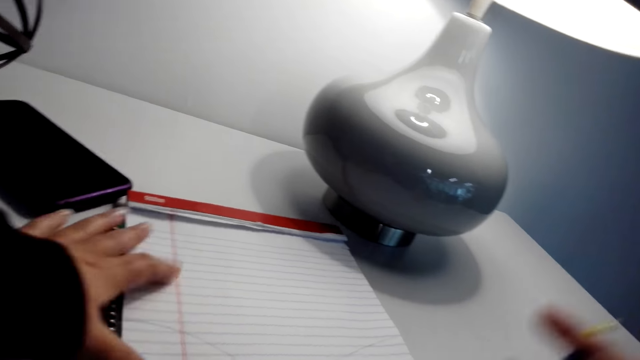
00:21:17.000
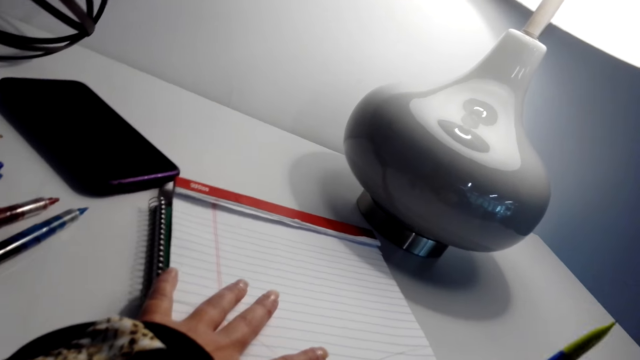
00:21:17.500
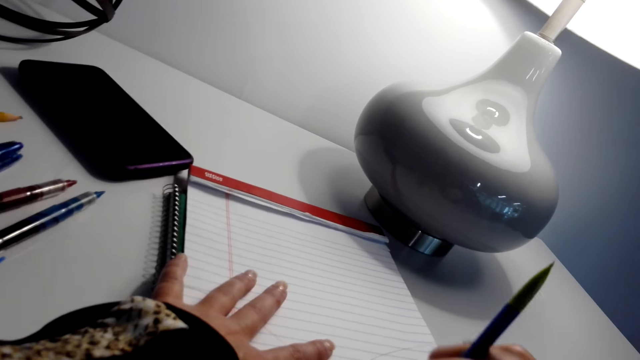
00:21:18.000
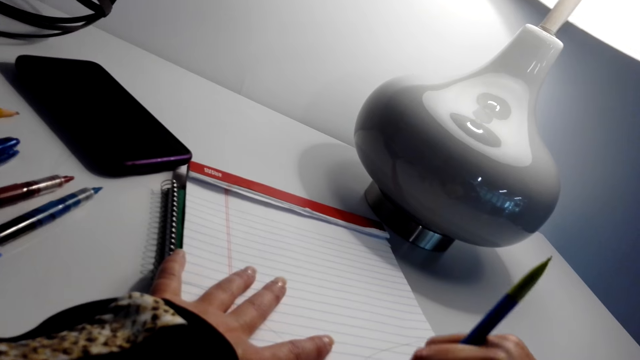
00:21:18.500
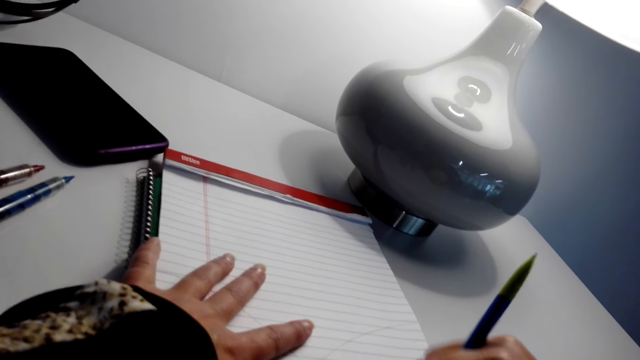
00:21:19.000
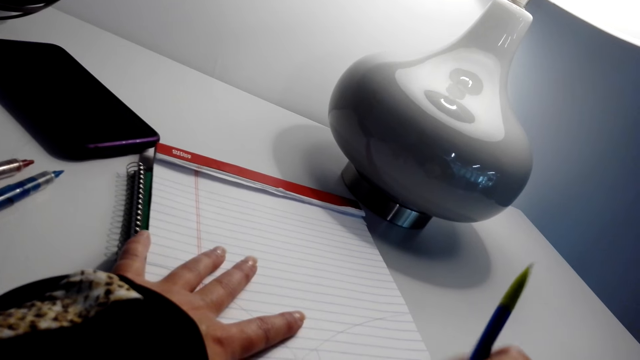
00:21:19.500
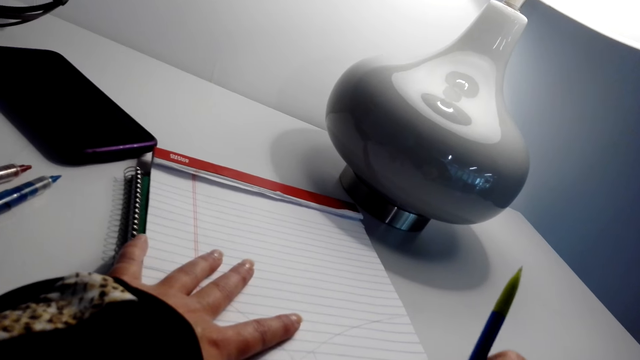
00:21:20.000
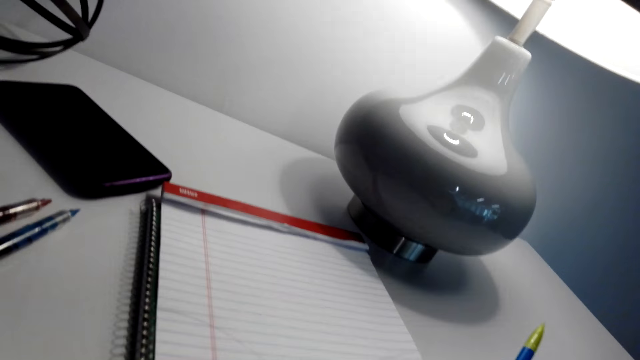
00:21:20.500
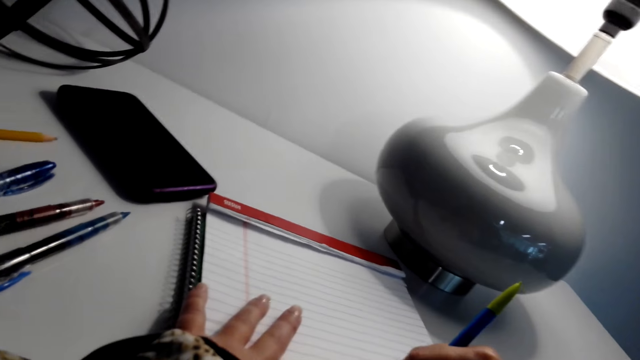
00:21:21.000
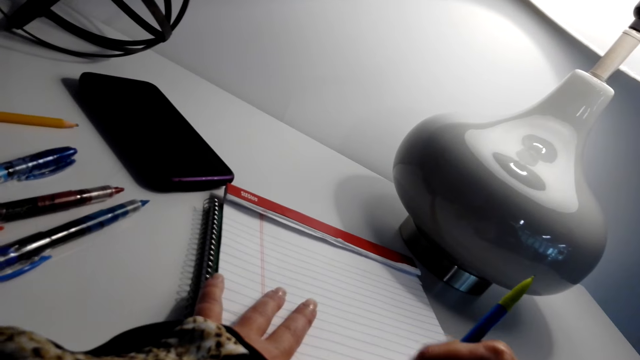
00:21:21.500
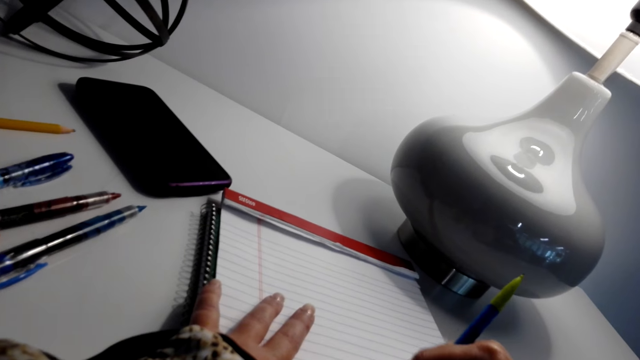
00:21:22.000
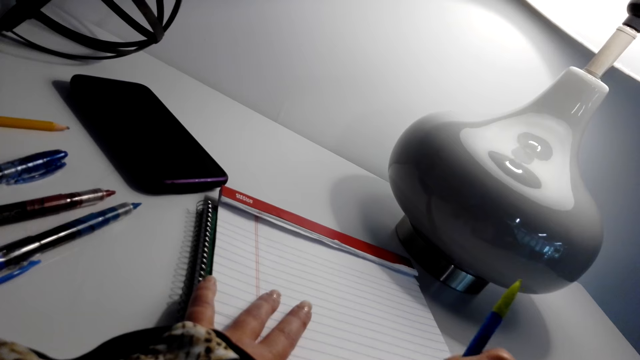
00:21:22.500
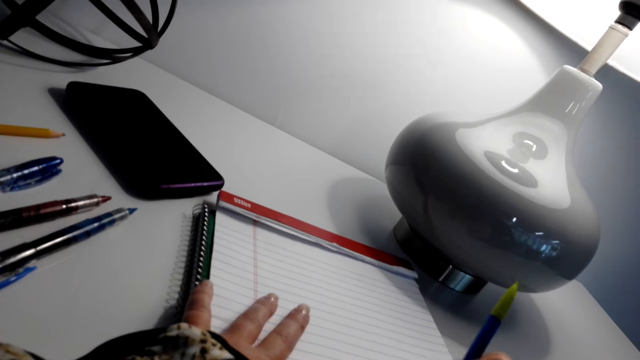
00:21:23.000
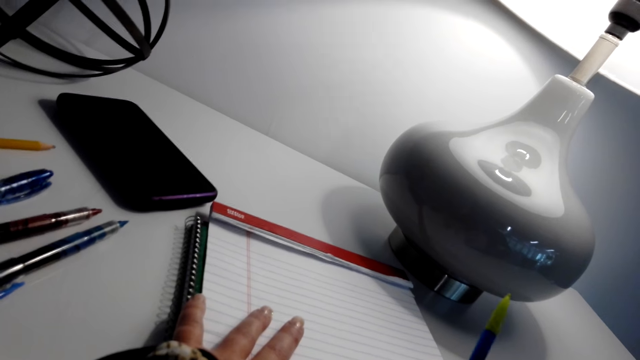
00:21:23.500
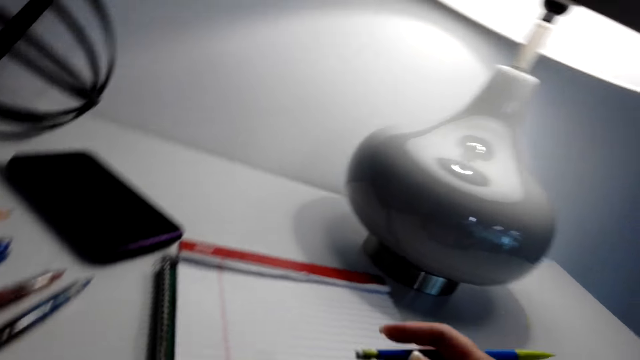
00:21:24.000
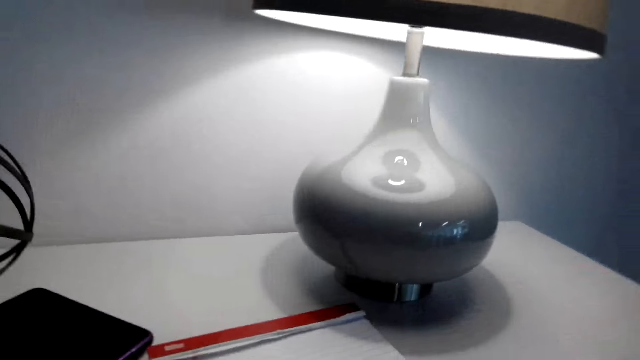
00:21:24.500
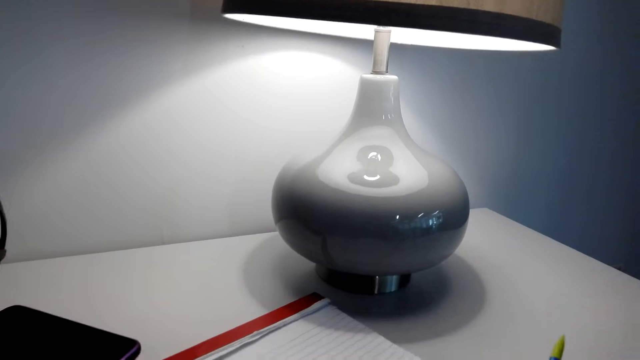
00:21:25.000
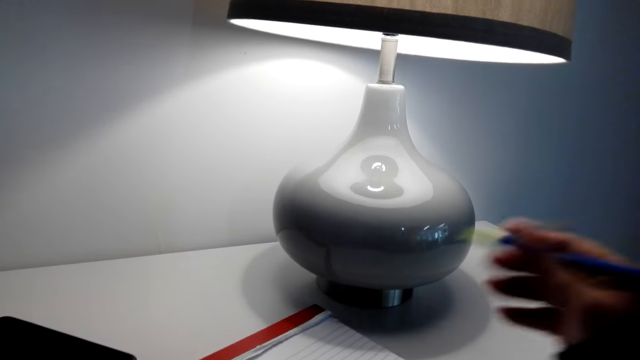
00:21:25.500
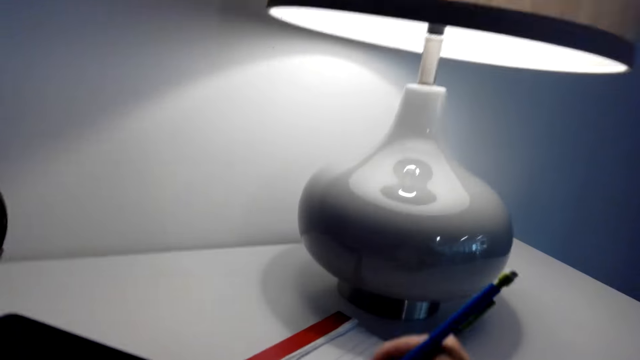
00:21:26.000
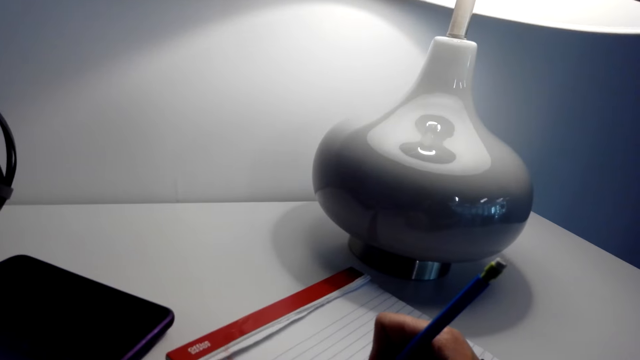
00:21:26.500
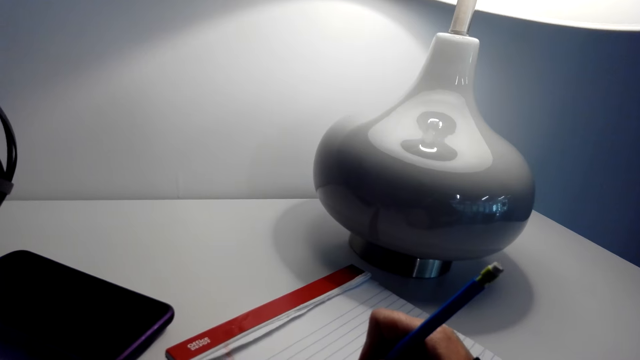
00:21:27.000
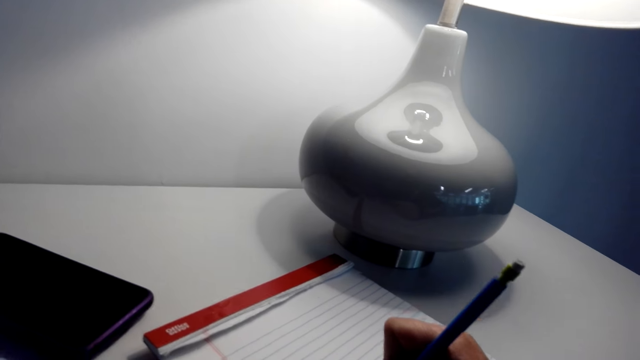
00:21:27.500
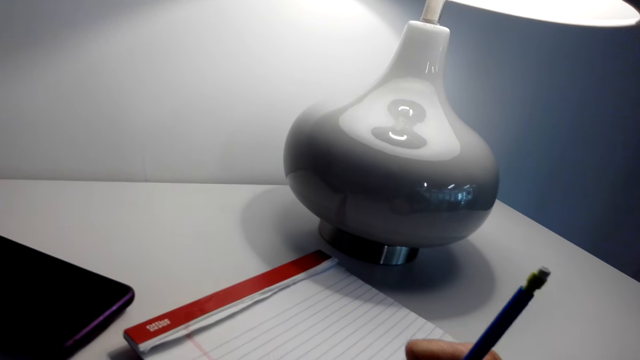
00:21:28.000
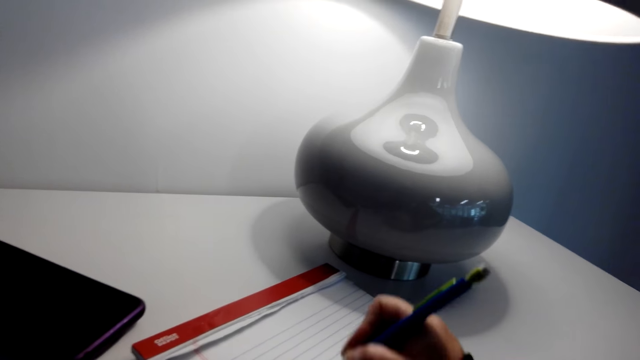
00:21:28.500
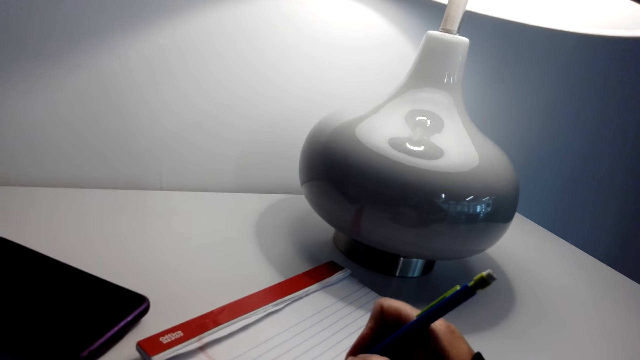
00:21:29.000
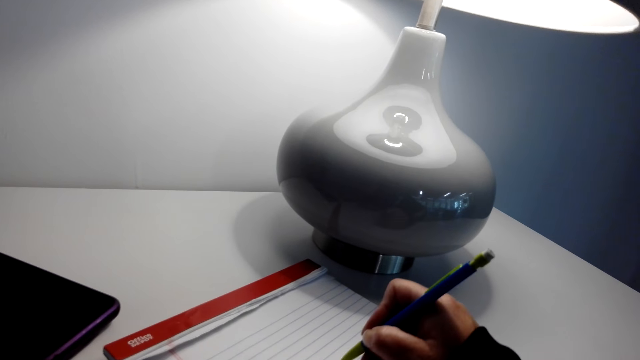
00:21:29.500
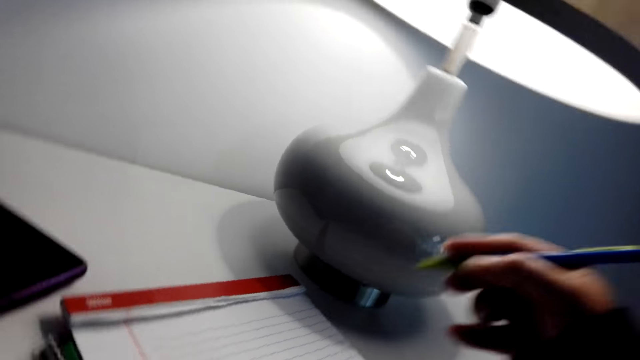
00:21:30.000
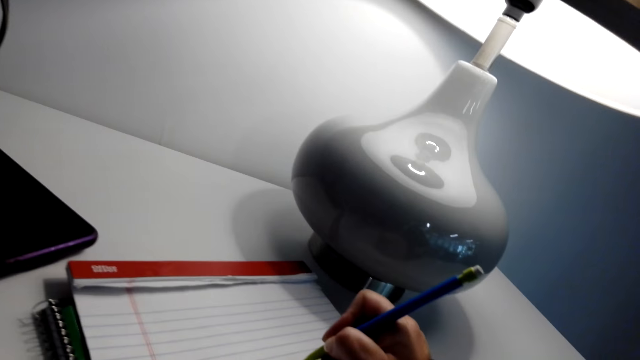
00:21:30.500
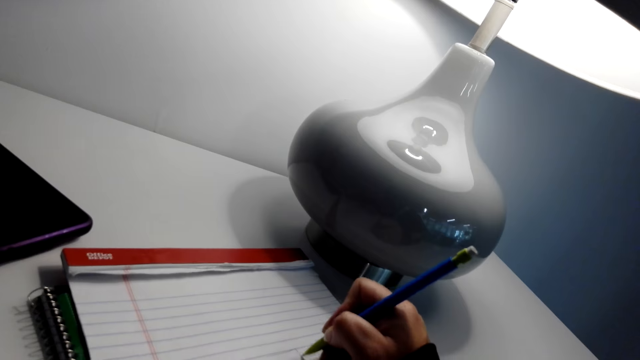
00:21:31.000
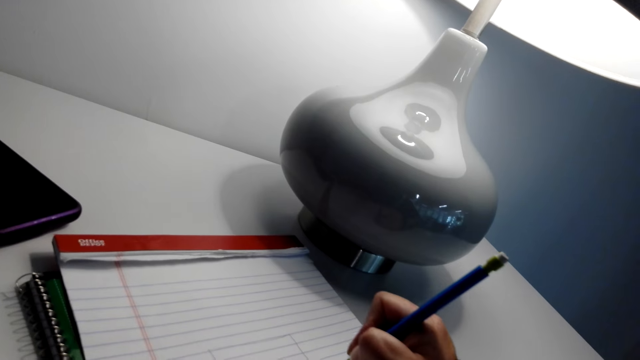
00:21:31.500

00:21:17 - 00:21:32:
The camera wearer rubs the drawing in a book. They draw in the book. They write on the book.

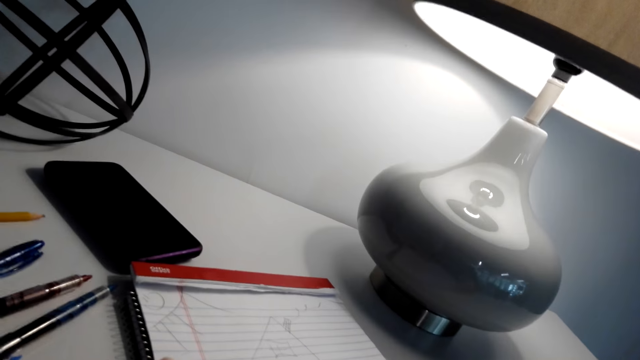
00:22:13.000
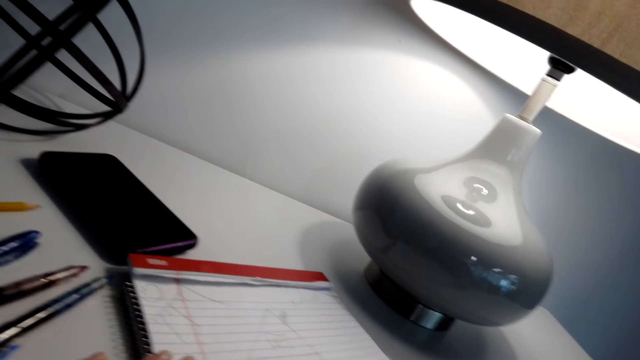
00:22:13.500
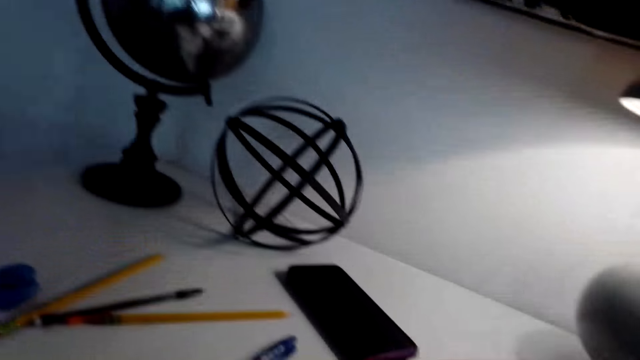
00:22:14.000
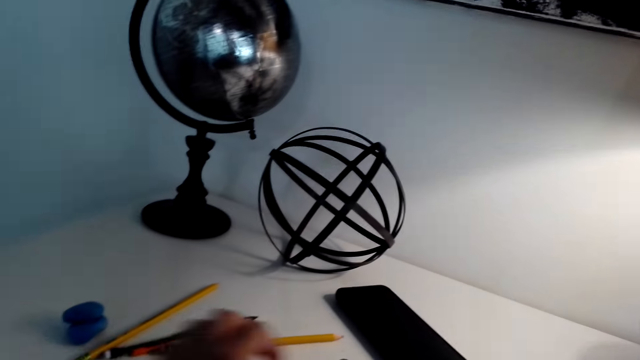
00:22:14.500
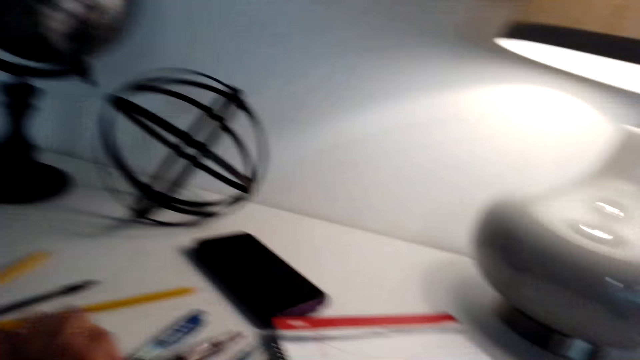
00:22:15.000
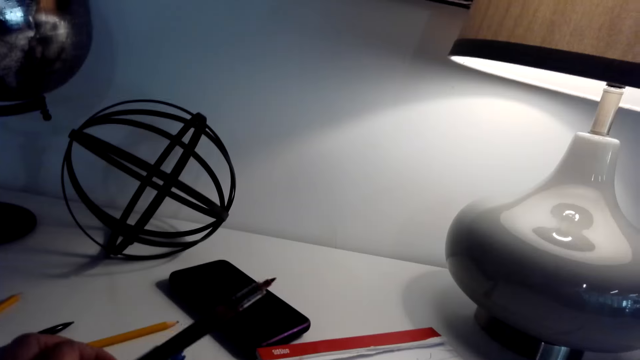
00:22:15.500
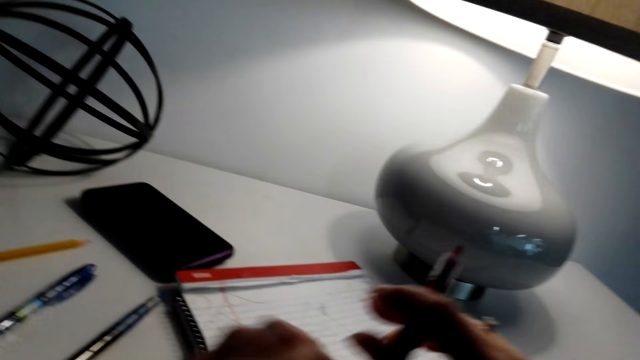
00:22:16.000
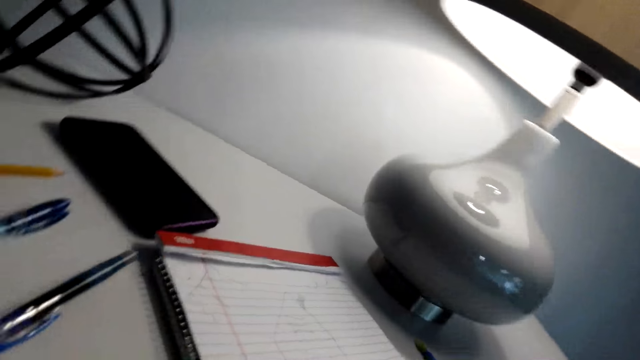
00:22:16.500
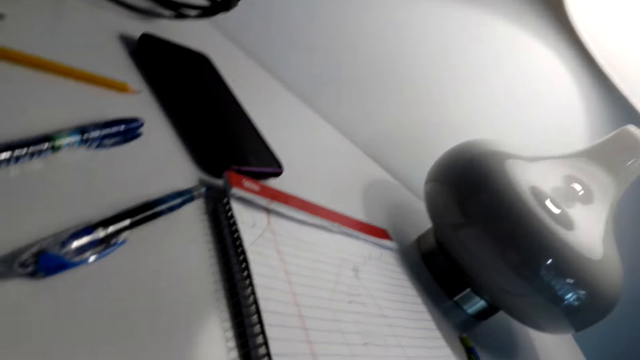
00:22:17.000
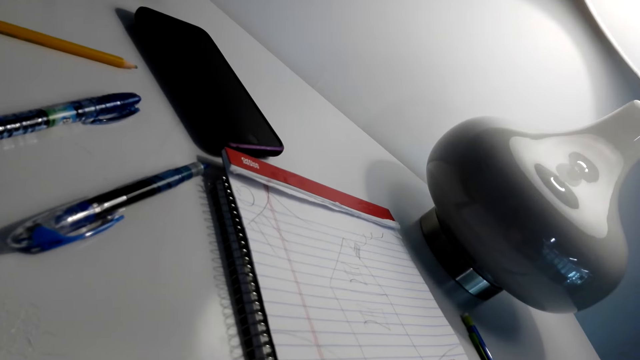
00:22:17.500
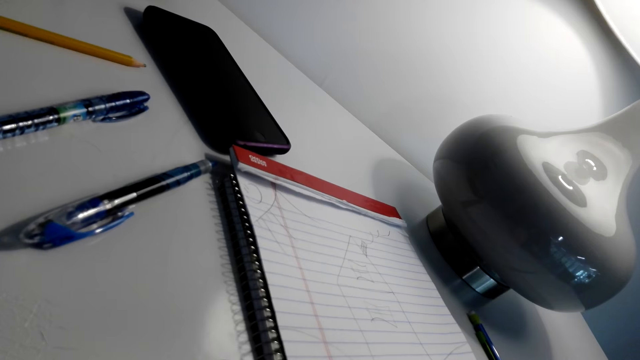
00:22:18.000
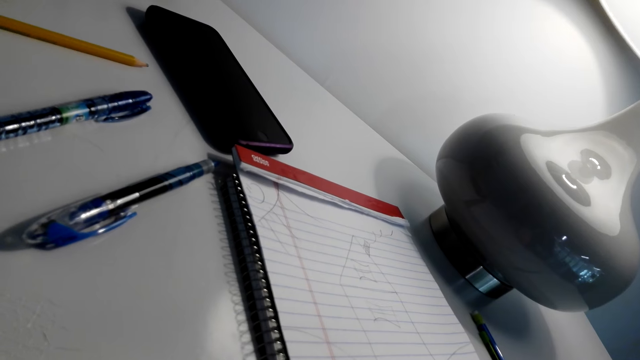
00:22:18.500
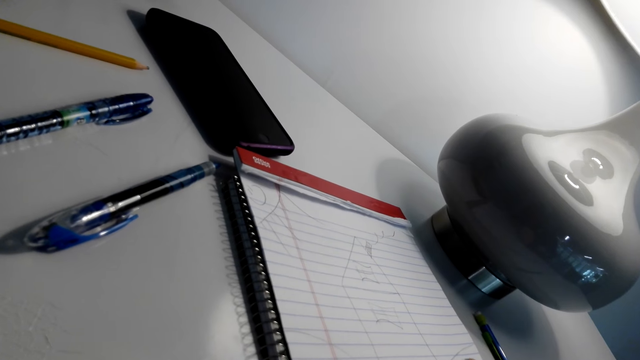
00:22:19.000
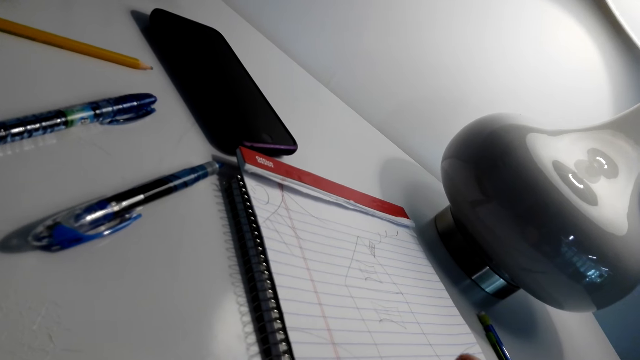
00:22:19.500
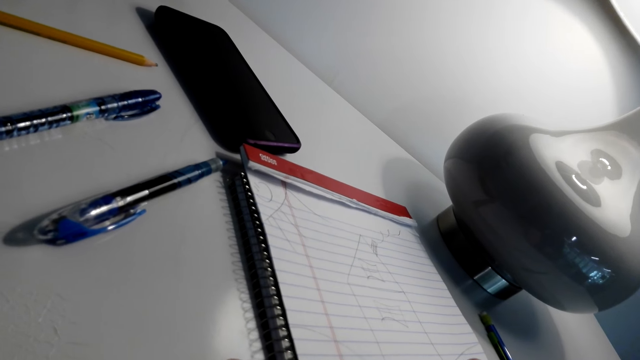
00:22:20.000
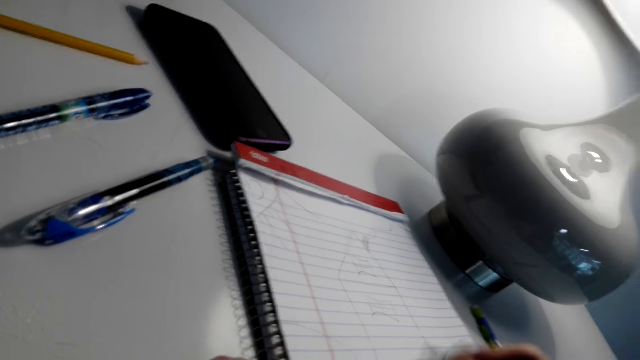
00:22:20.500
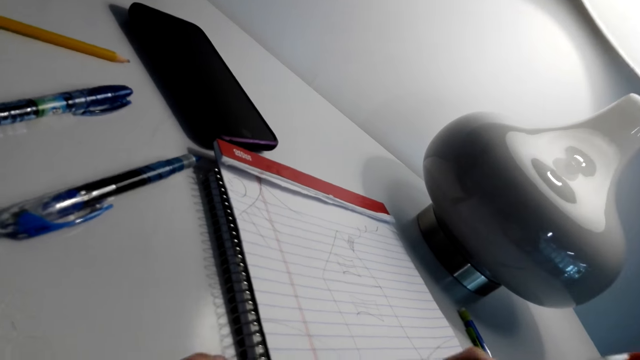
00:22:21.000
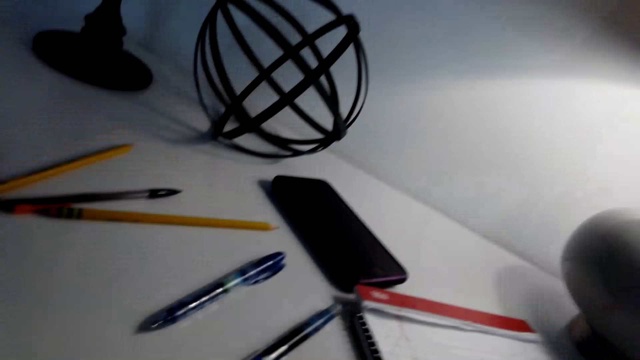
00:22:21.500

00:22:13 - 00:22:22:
The camera wearer stares around the house. They pick up a pen. They write on the book. They draw in the book.
